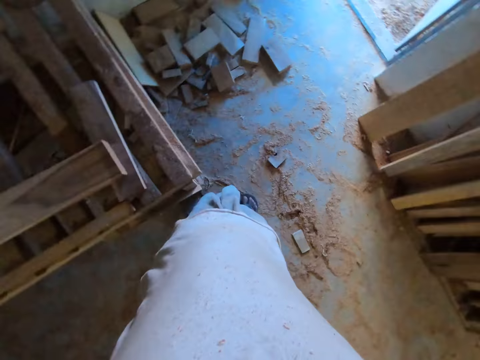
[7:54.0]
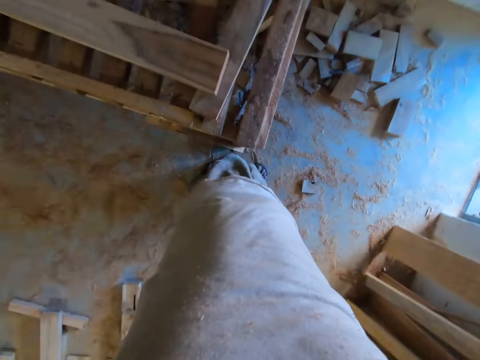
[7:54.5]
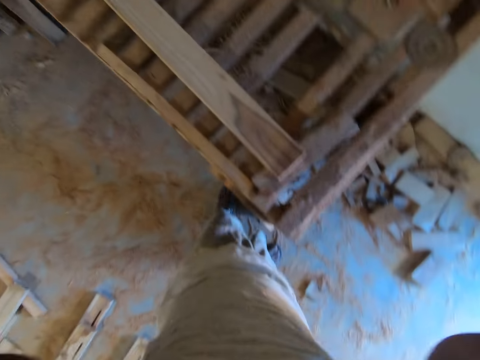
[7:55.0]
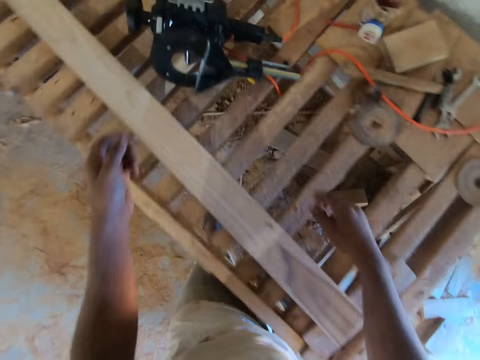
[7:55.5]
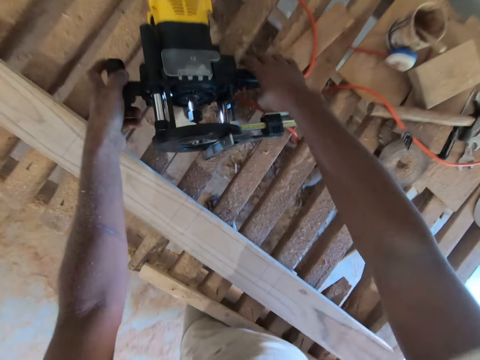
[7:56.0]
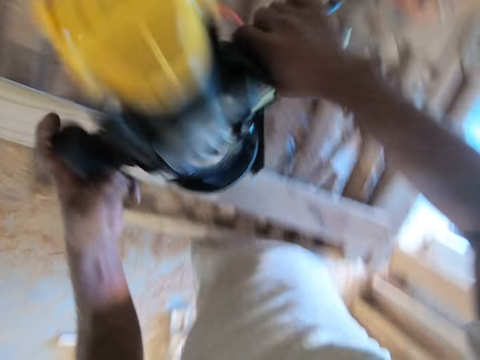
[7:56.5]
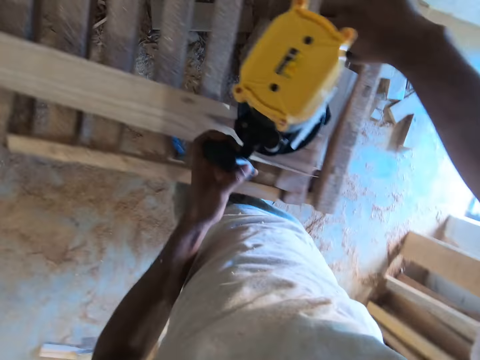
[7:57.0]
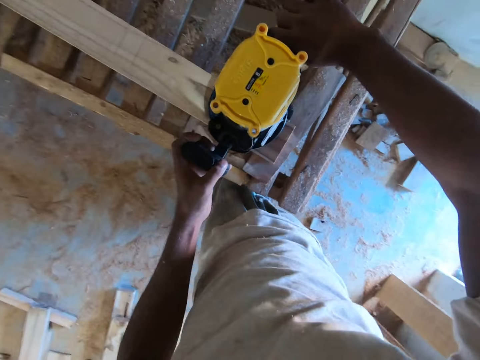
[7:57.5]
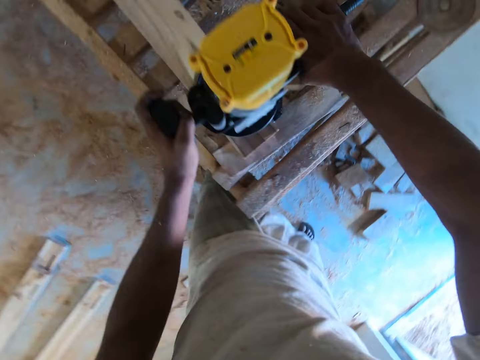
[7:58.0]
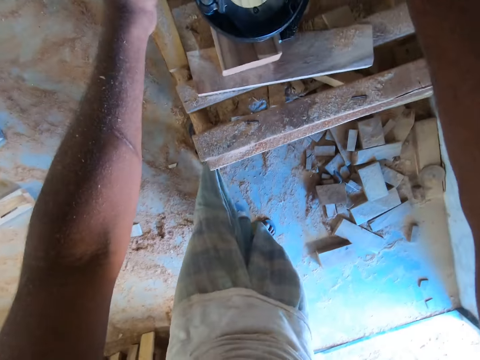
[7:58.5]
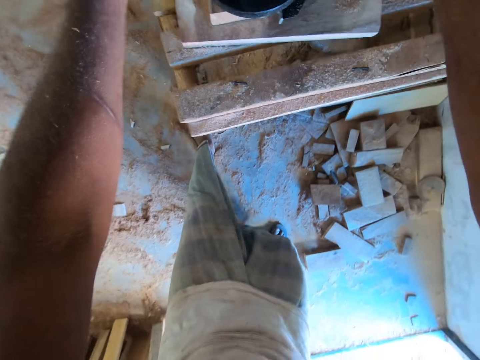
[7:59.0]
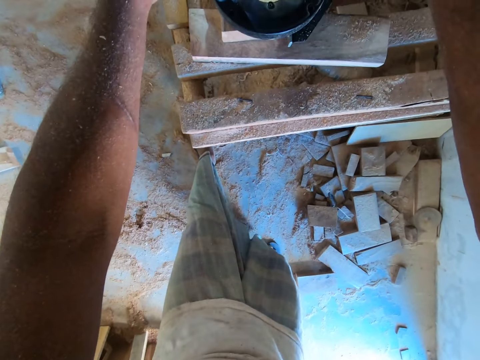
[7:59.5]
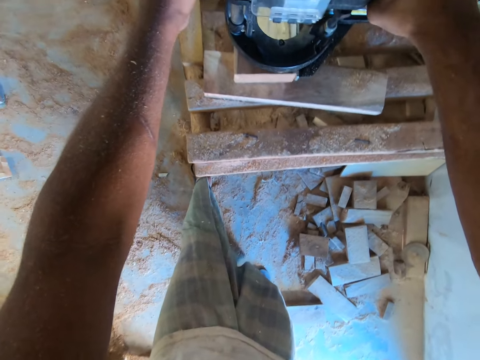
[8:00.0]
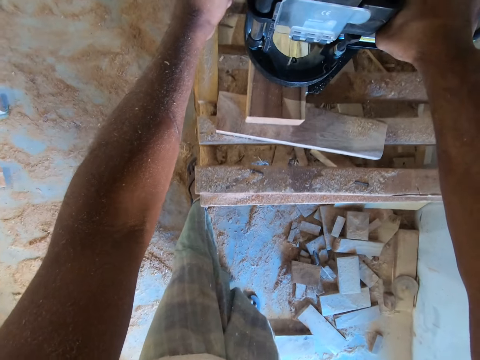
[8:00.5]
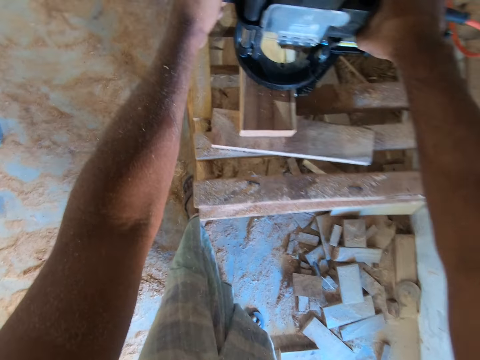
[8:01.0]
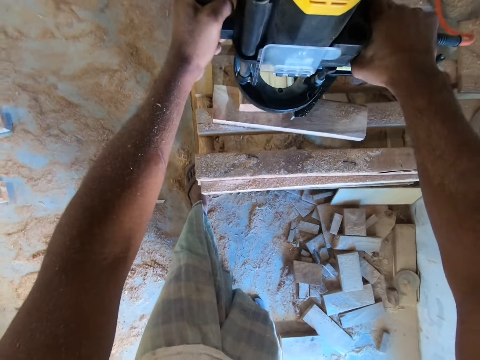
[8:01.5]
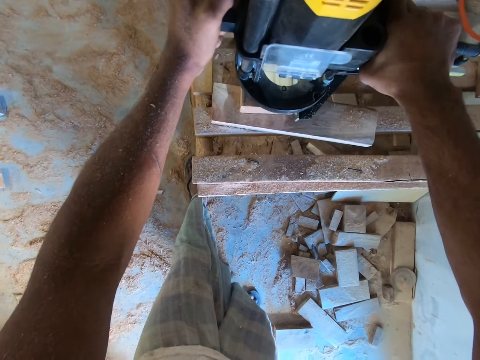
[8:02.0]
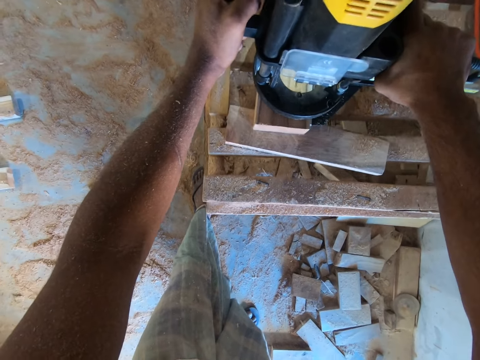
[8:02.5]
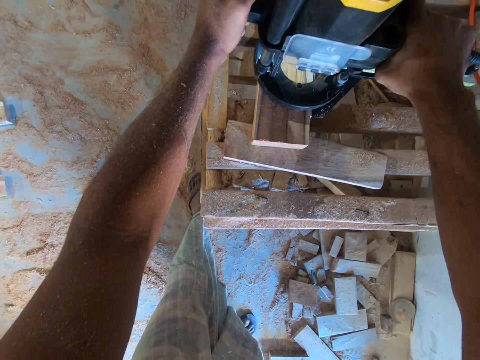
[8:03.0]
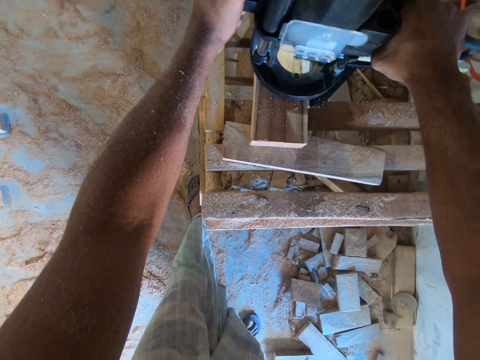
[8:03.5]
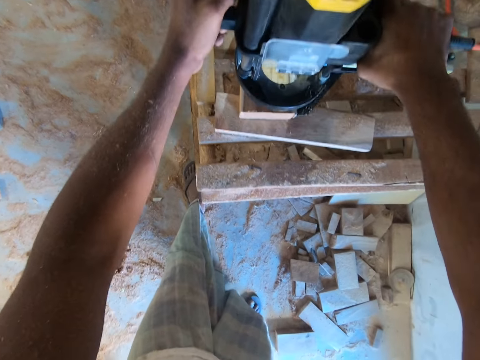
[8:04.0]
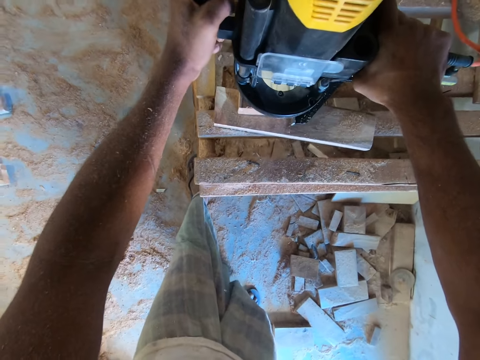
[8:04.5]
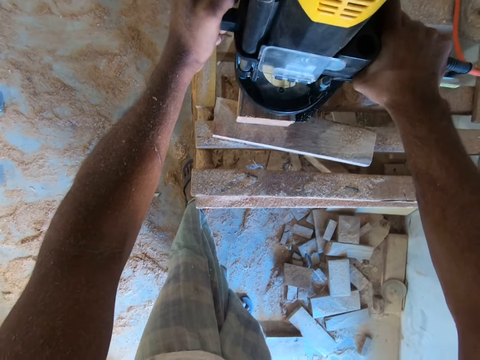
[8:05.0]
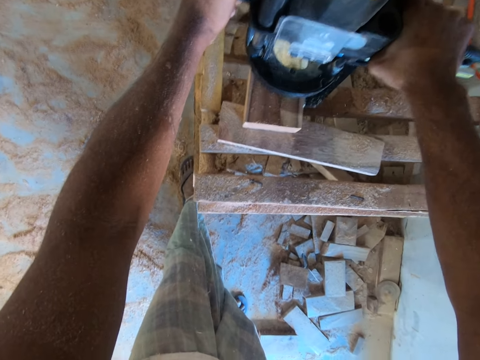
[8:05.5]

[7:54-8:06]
The camera wearer picks up the compact router from the workbench with both hands. They place the compact router on the wood plank with both hands. They route the wood plank with the compact router in both hands.

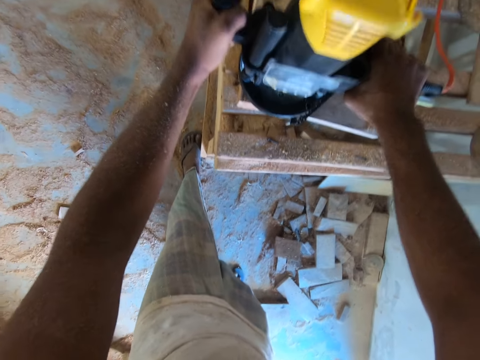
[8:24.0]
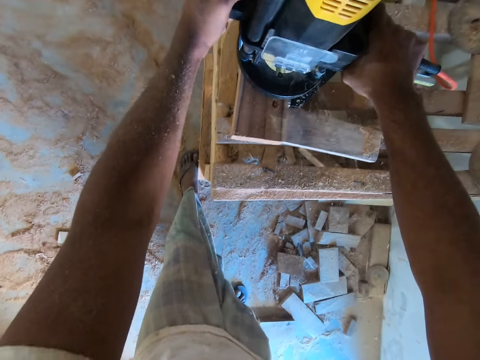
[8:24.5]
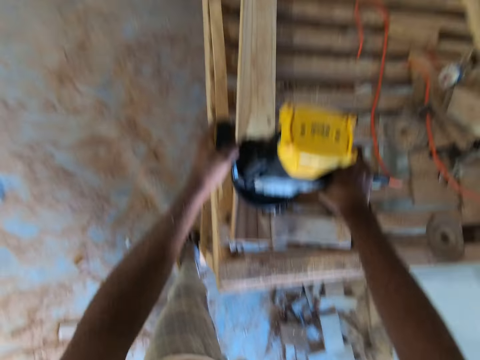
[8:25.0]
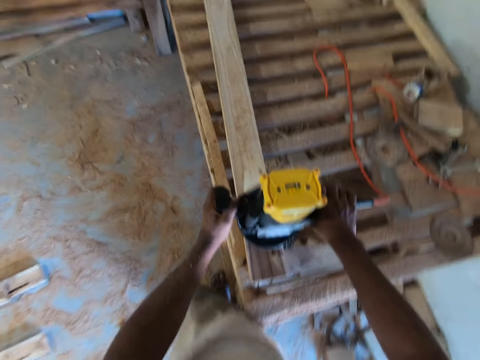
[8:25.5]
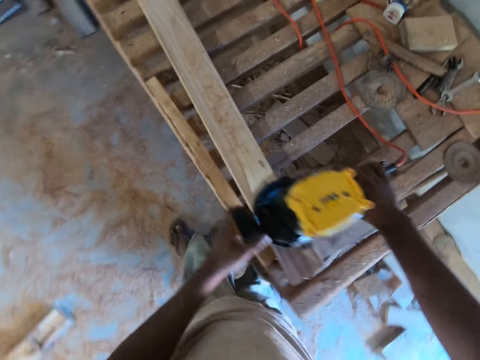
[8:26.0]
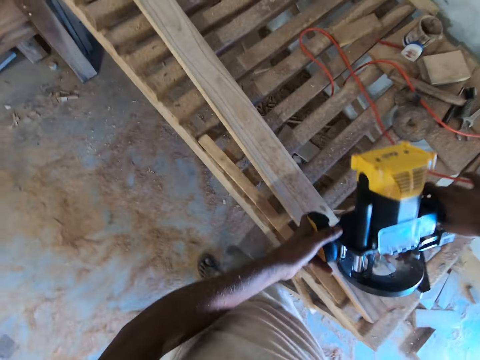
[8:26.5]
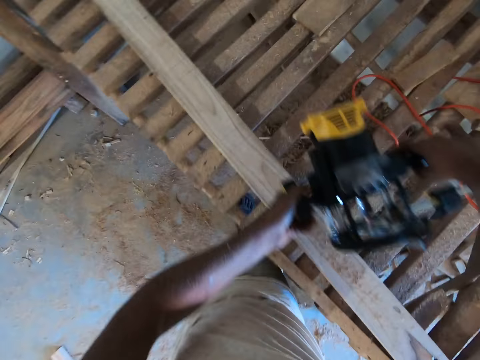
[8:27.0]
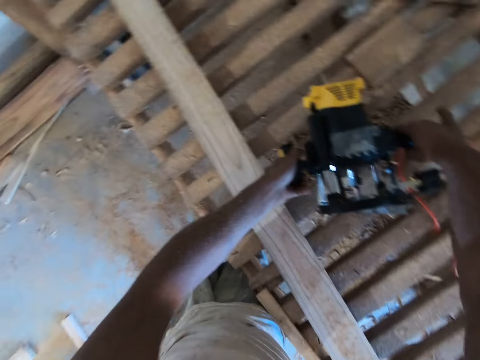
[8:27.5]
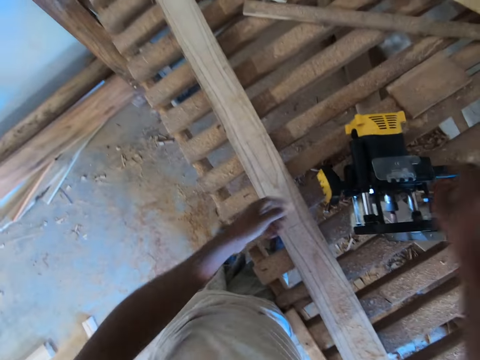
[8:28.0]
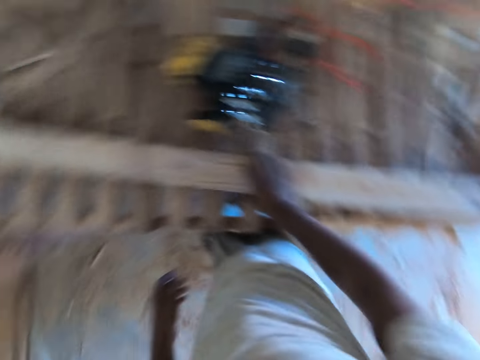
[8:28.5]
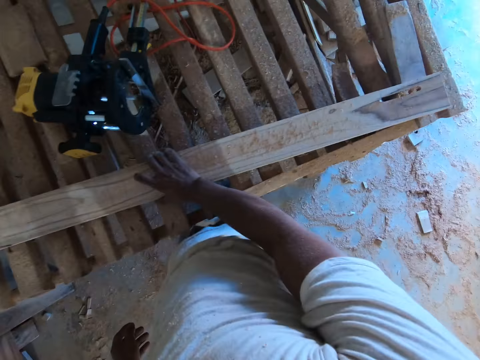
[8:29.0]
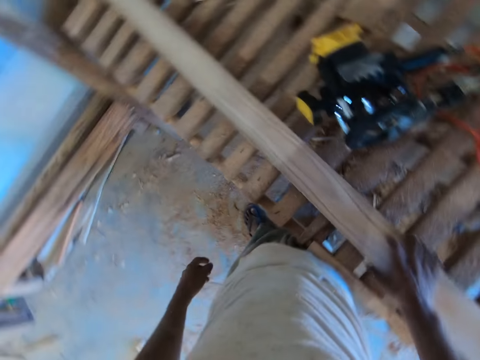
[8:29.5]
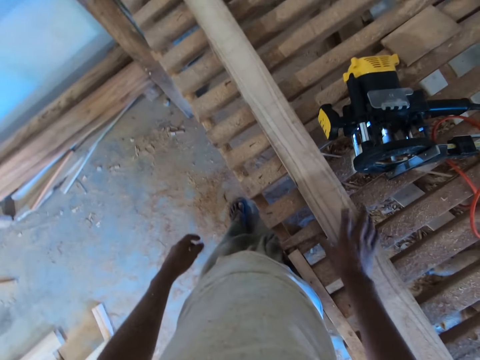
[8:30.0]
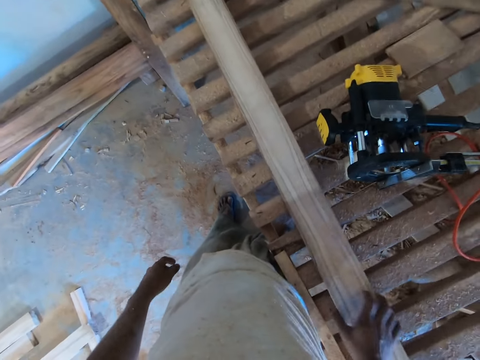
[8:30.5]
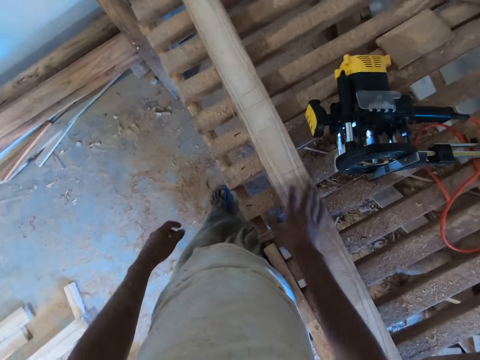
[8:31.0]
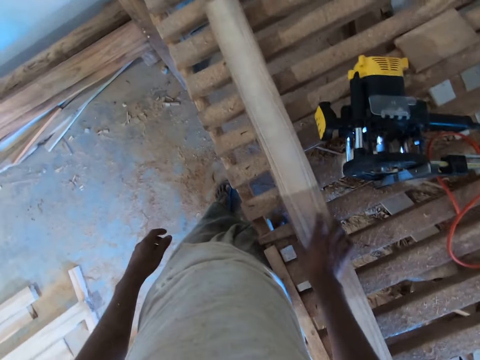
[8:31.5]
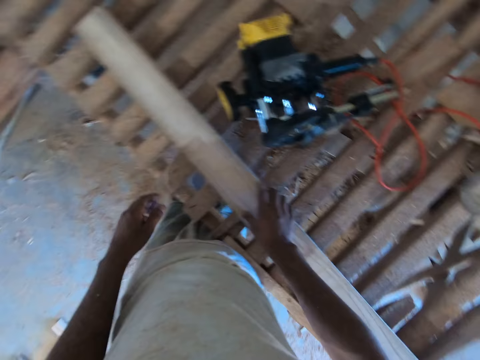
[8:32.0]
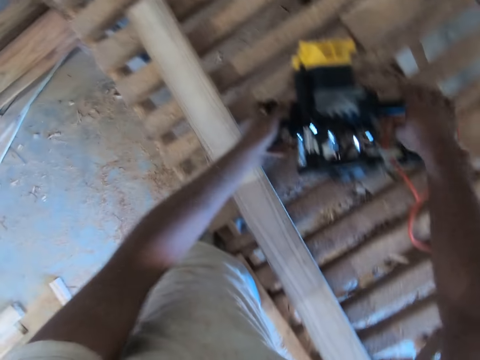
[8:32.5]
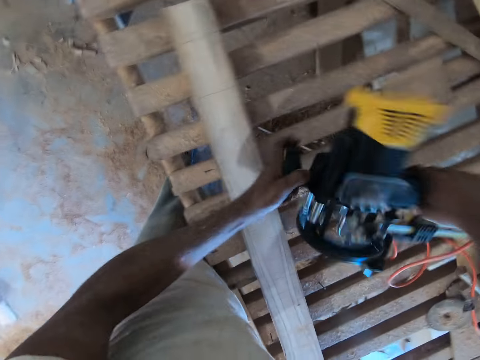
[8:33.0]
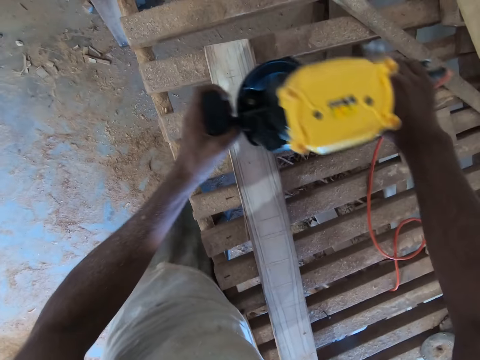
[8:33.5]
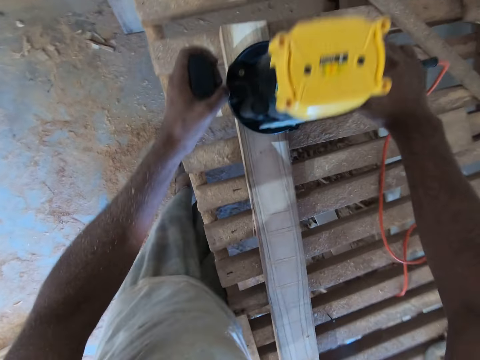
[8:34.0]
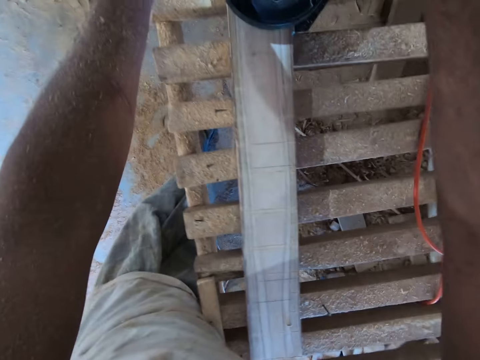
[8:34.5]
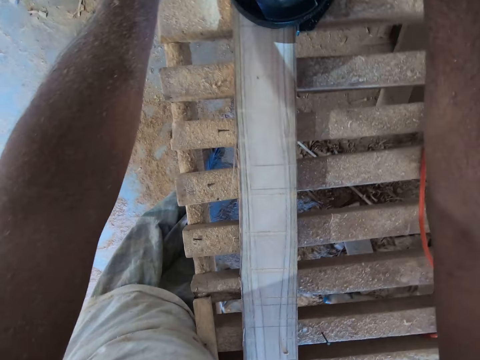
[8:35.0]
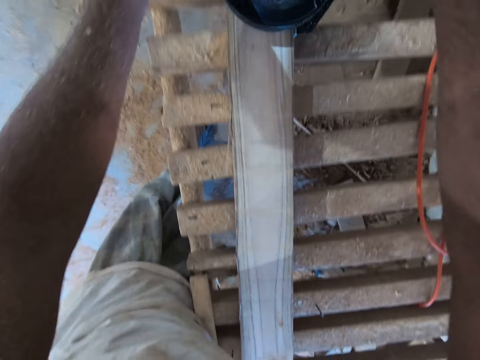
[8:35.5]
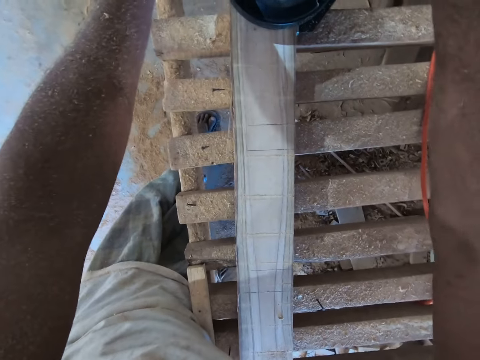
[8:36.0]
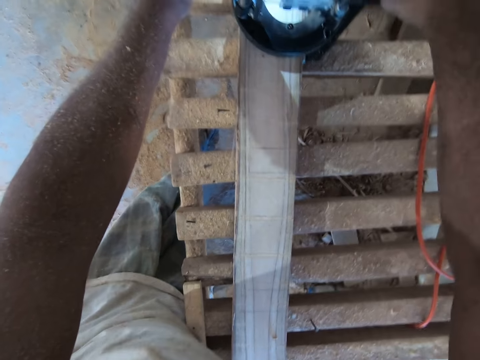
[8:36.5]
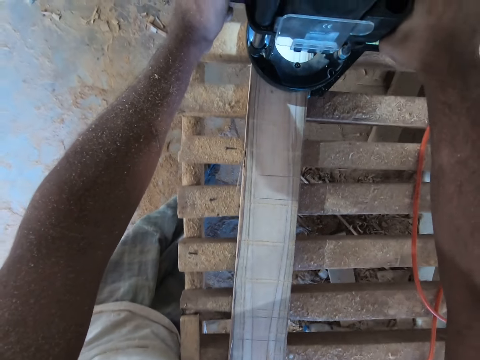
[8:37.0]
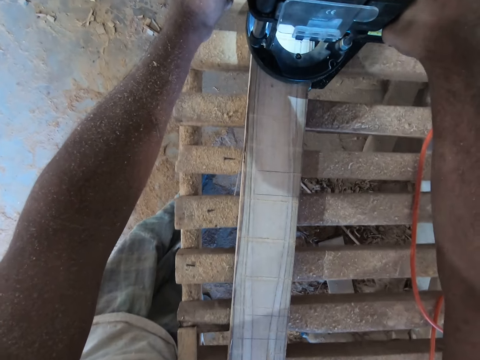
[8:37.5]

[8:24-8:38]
The camera wearer picks up the compact router from the wood plank with both hands. He places the compact router on the workbench with both hands. He adjusts the wood plank on the workbench with his right hand. He pulls the piece of wood. He picks up the compact router from the workbench with both hands. He places the compact router on the wood plank with both hands. He moves the compact router on the wood plank with both hands. He routes the wood plank with the compact router in both hands.
